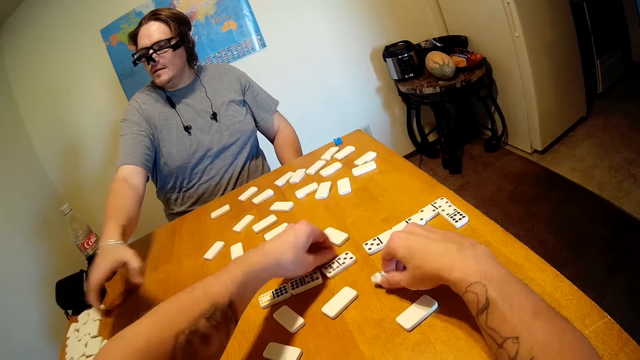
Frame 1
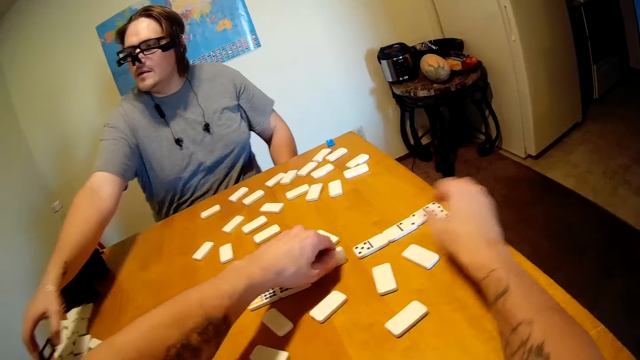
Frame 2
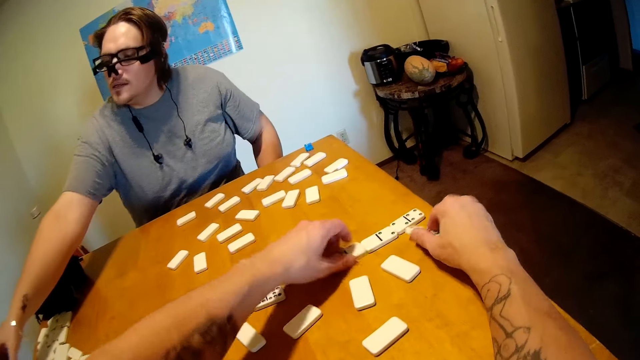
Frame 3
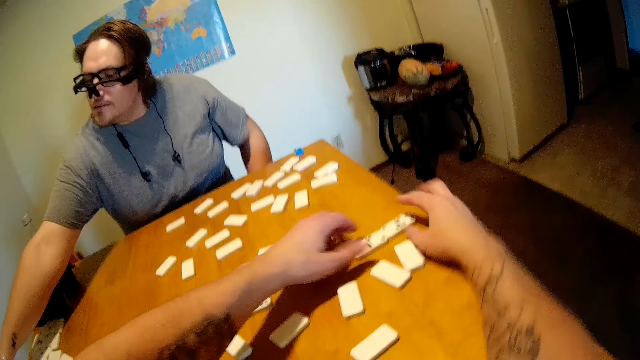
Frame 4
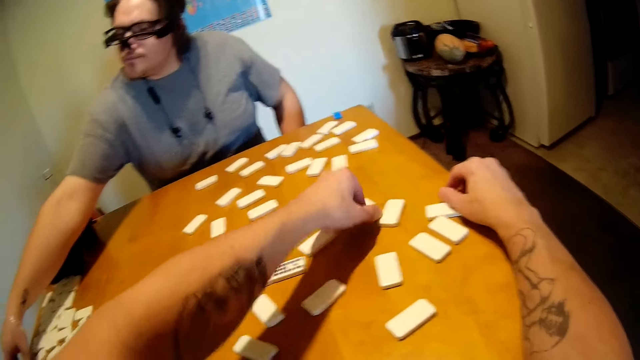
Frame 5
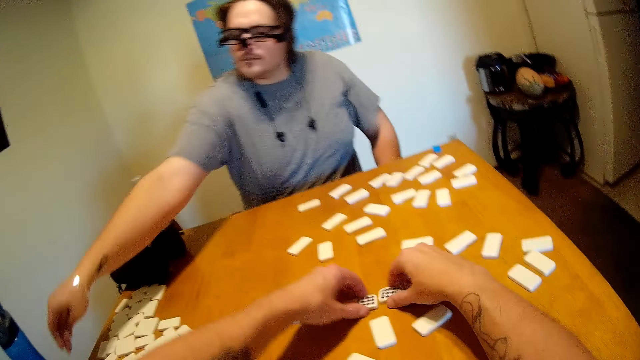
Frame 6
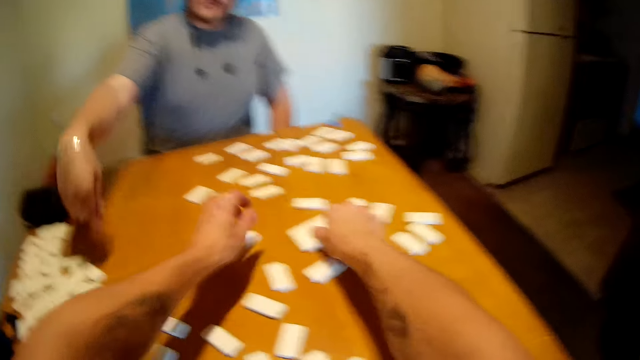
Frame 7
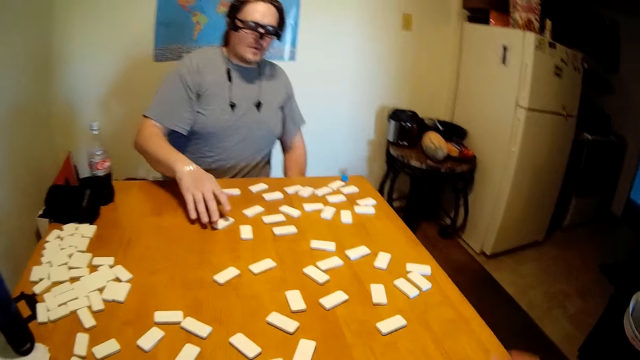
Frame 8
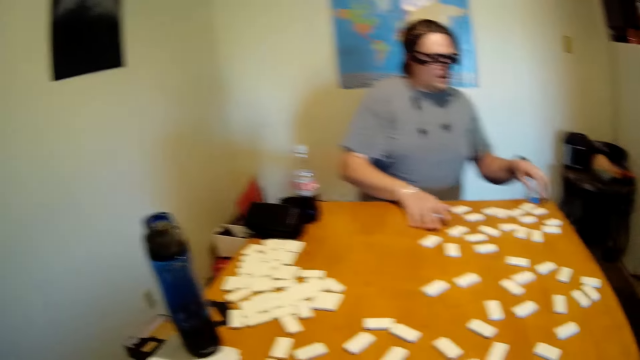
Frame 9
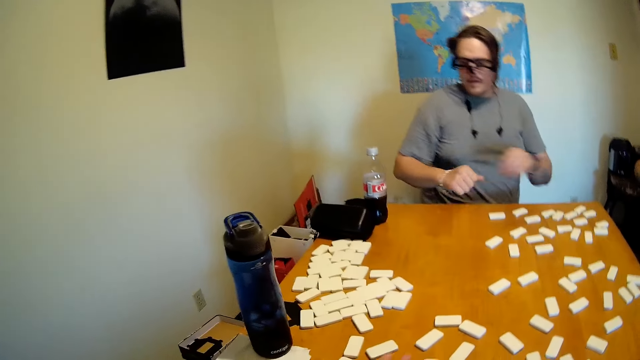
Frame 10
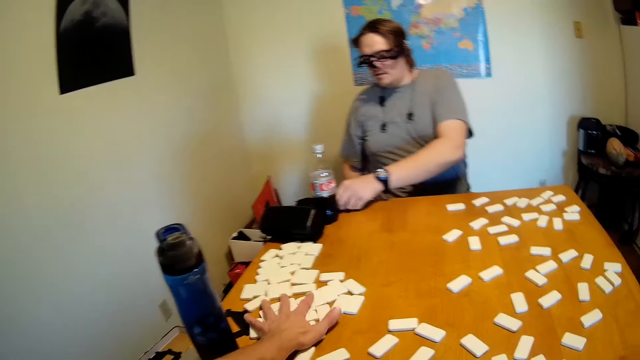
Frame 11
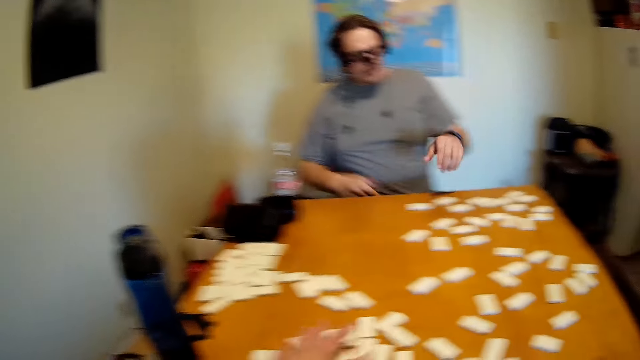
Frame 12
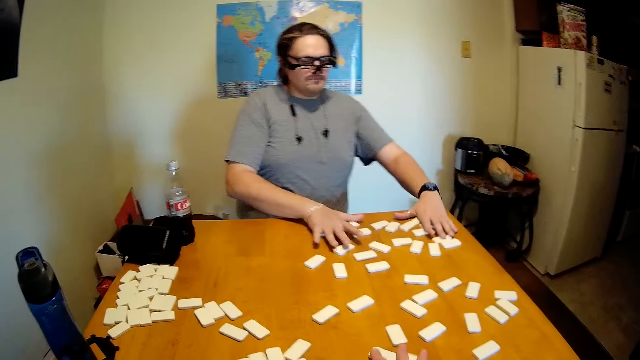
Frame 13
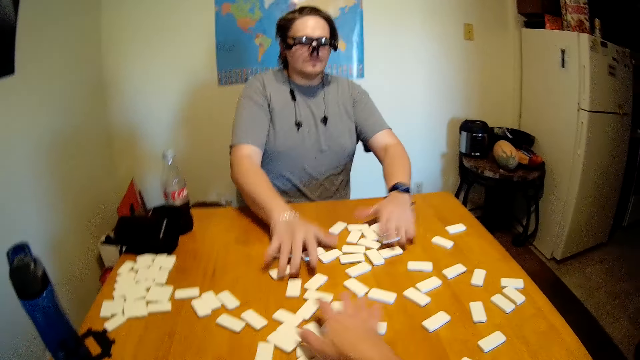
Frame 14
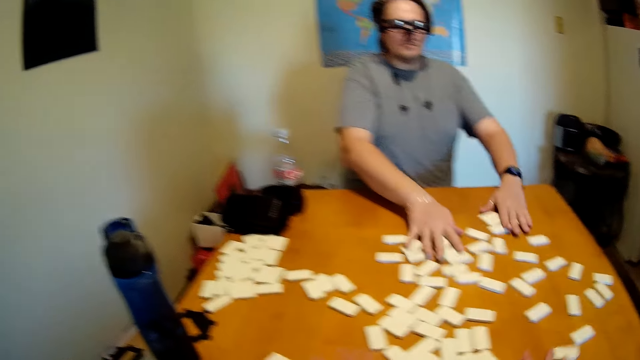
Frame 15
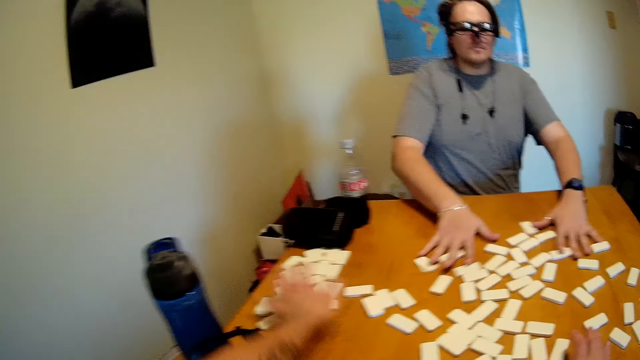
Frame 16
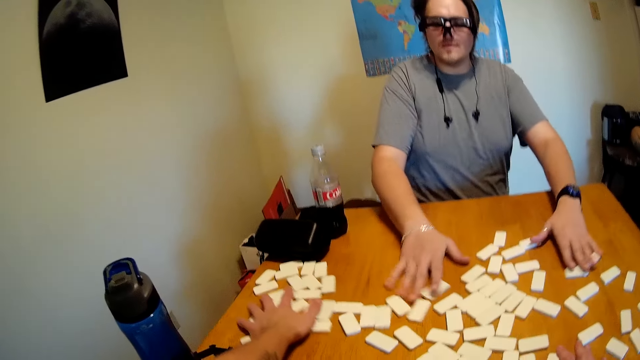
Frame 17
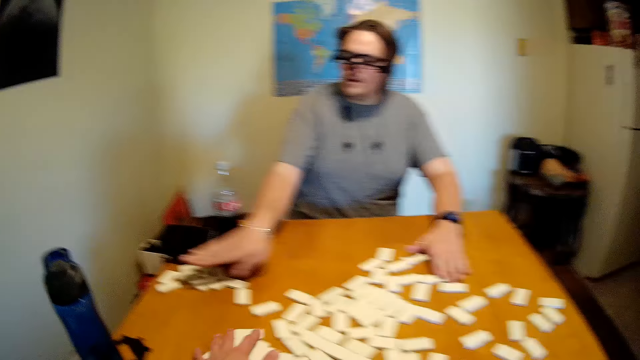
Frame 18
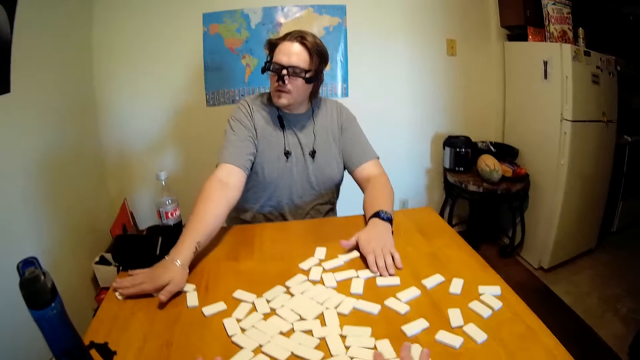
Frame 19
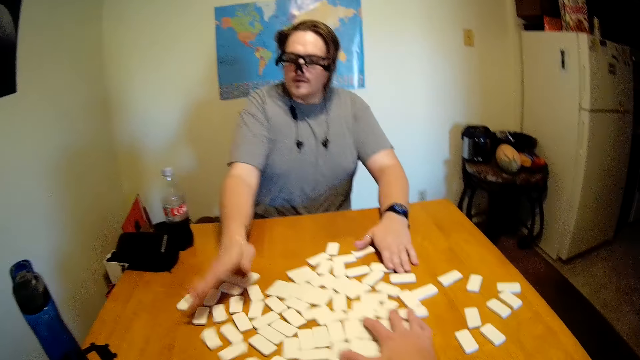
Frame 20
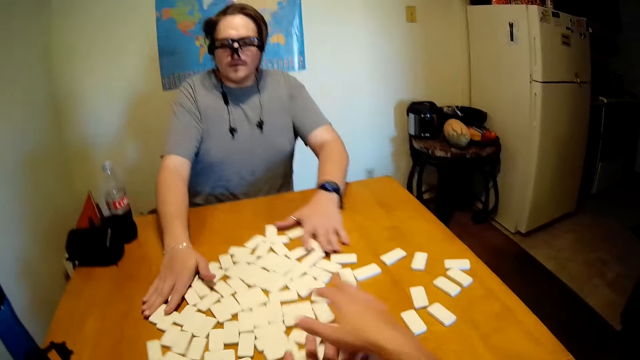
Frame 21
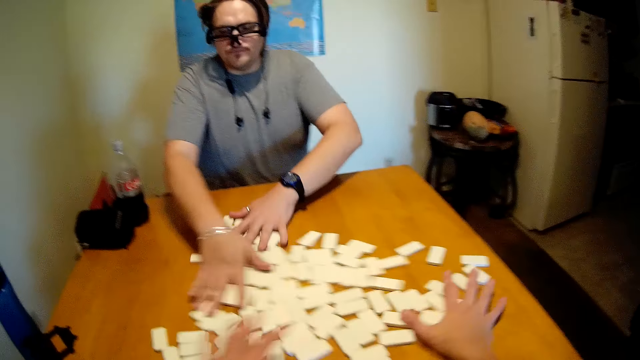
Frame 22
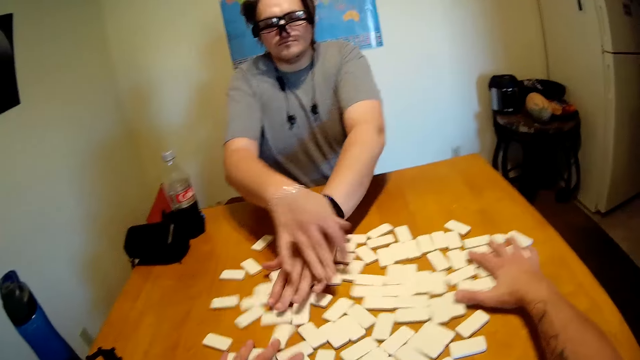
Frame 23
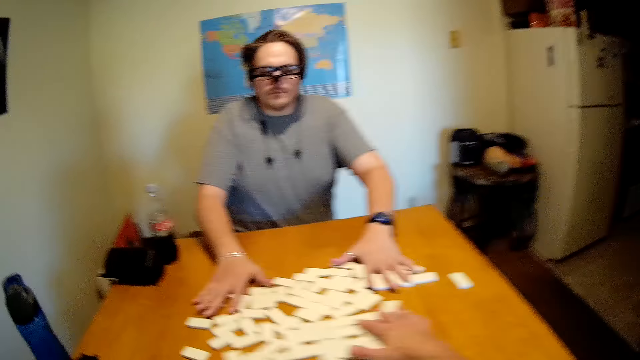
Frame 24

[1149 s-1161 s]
The camera wearer turns the dominoes. A person moves the dominoes. The camera wearer collects the game pieces together, moves the dominoes, and reshuffles the game pieces.

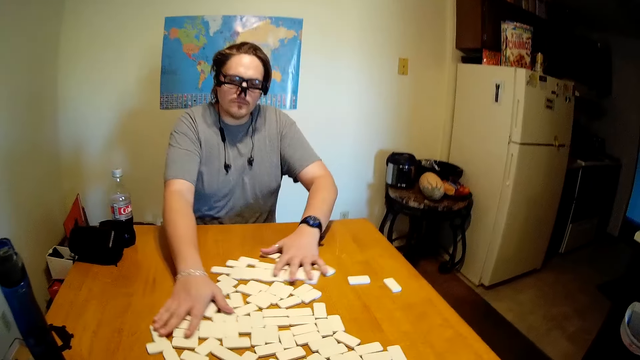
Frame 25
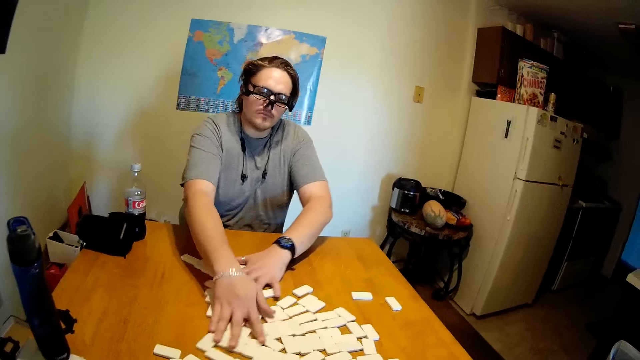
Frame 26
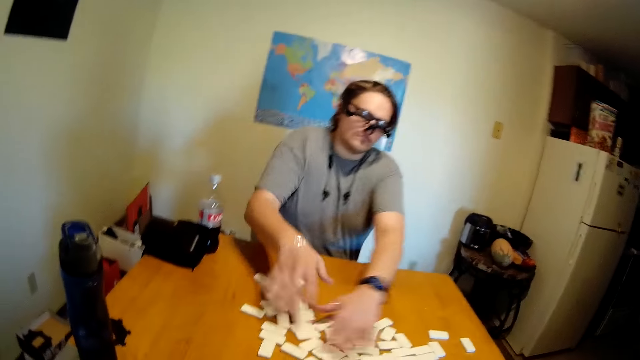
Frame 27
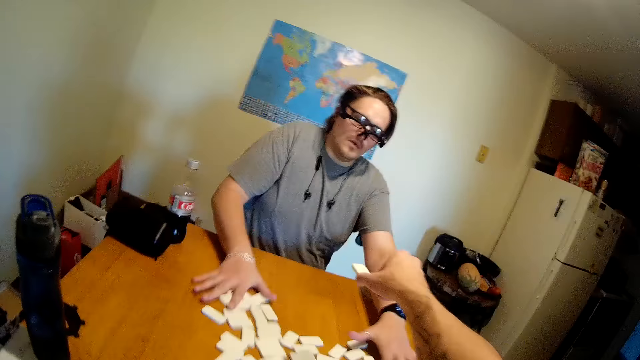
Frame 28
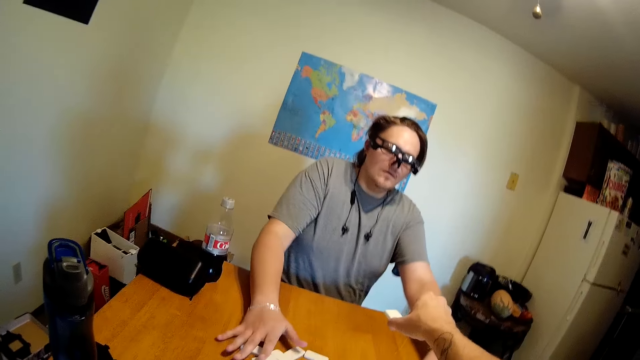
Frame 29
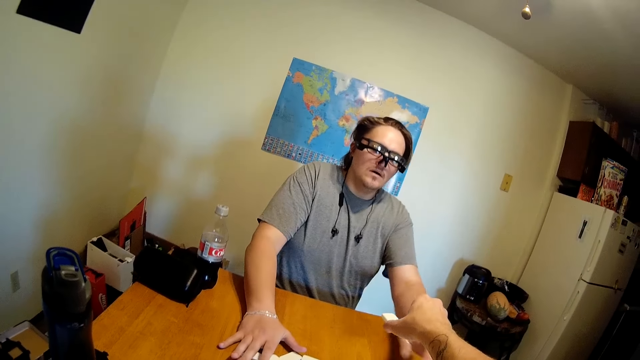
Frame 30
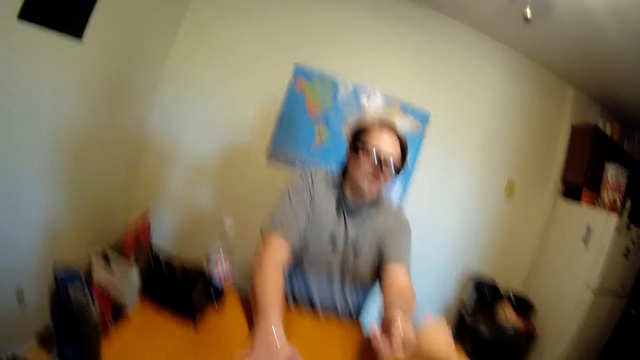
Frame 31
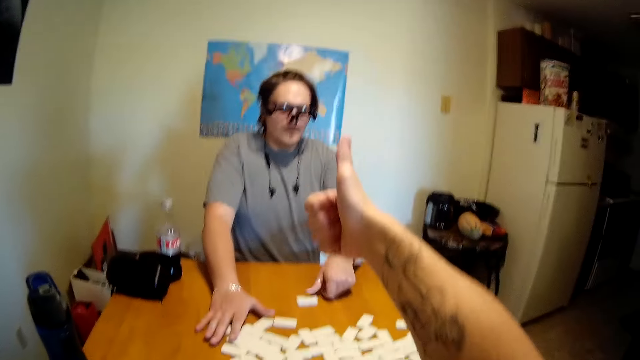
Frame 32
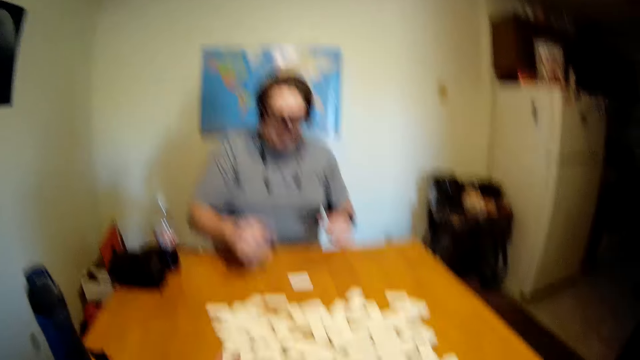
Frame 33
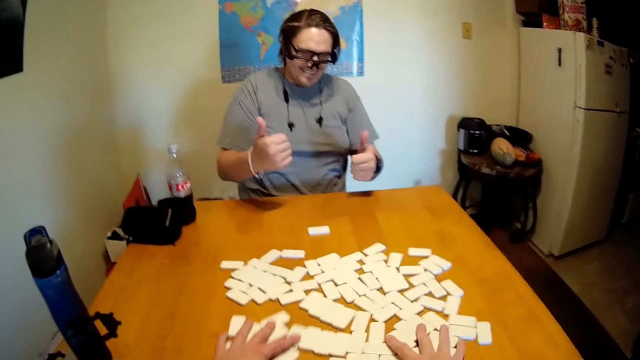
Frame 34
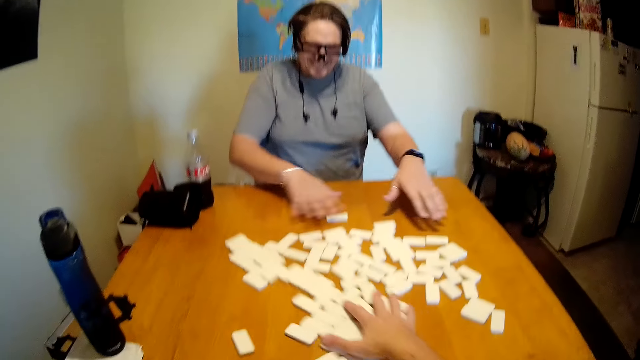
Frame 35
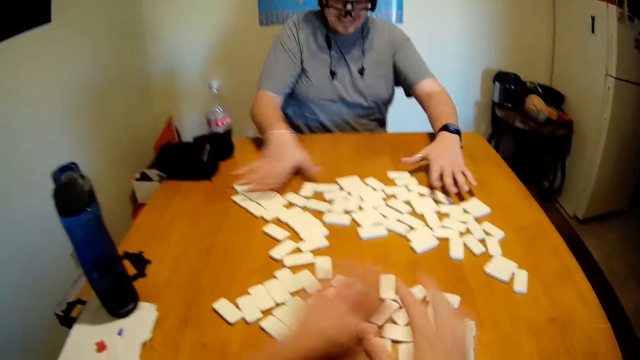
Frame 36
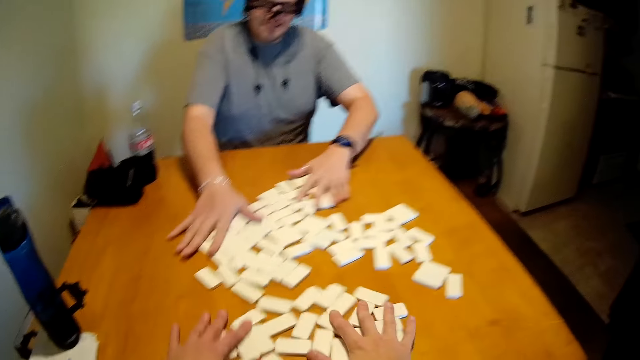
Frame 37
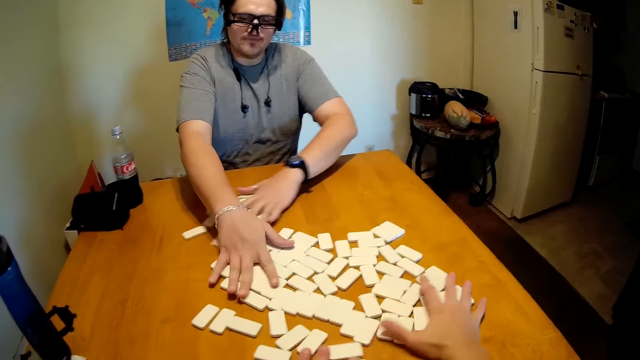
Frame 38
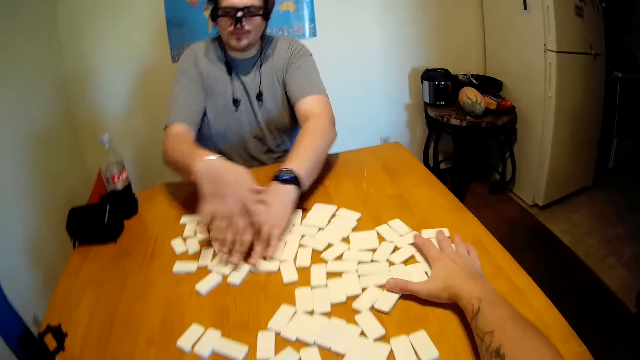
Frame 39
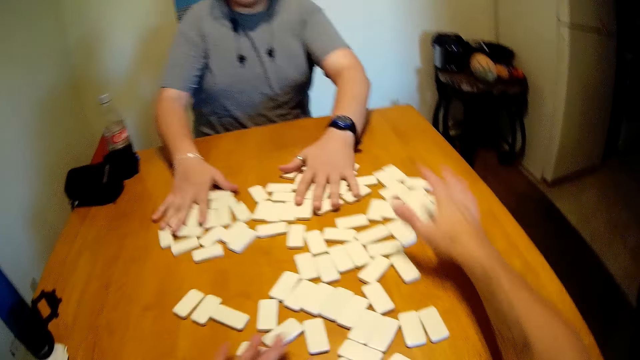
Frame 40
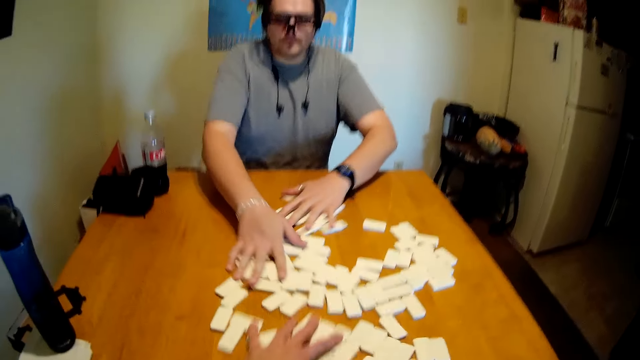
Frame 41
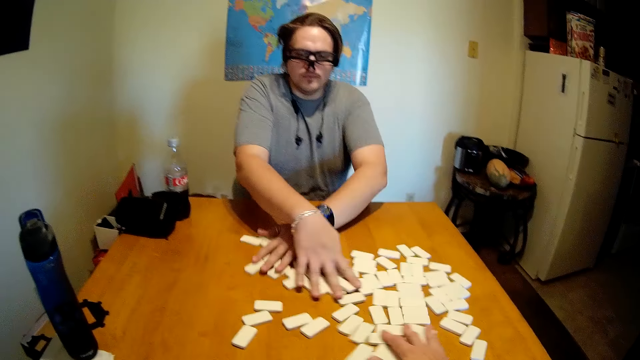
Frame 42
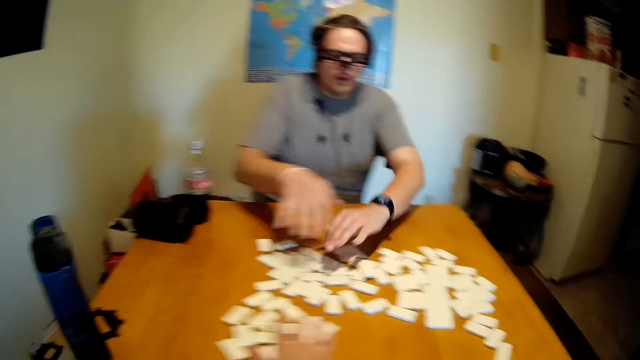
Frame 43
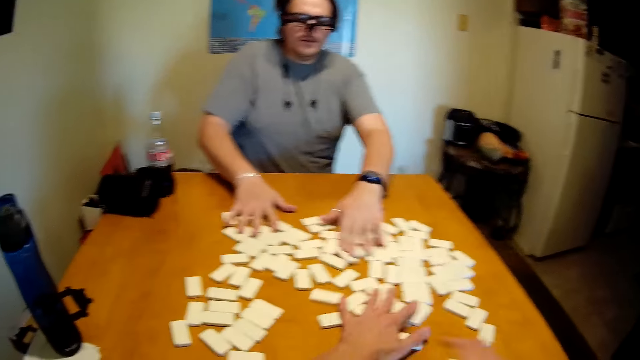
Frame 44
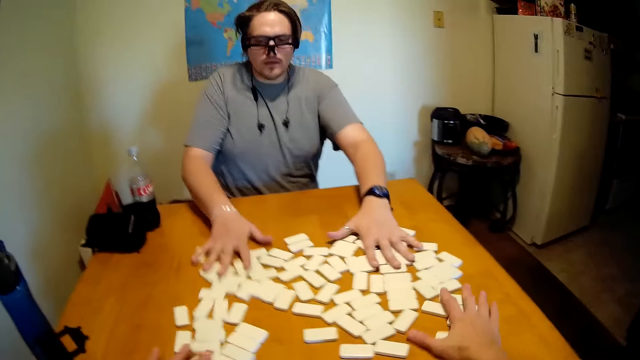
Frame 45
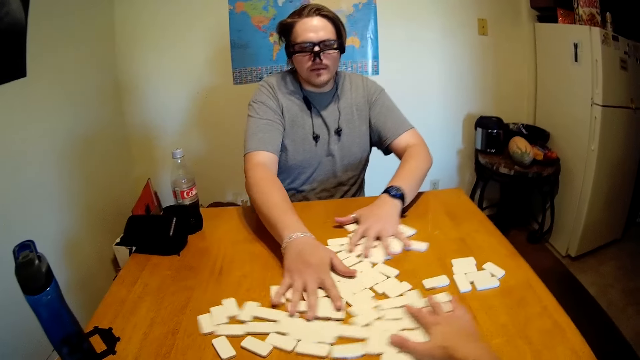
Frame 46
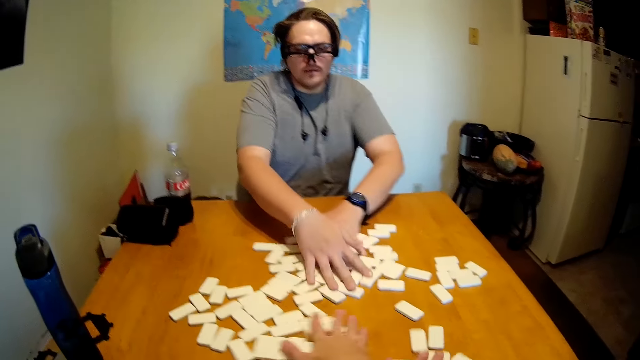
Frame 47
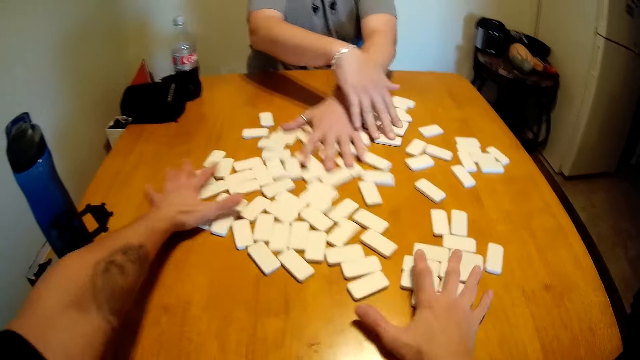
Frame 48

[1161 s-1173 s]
A person picks the game piece. The camera wearer raises a domino towards the person. The person gives the game piece to the camera wearer. The camera wearer puts the game piece down on the table. The person takes the dominoes from the camera wearer. The camera wearer reshuffles the game pieces and moves the dominoes on the table.
